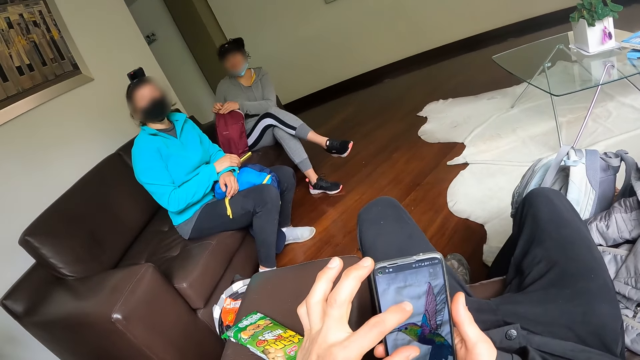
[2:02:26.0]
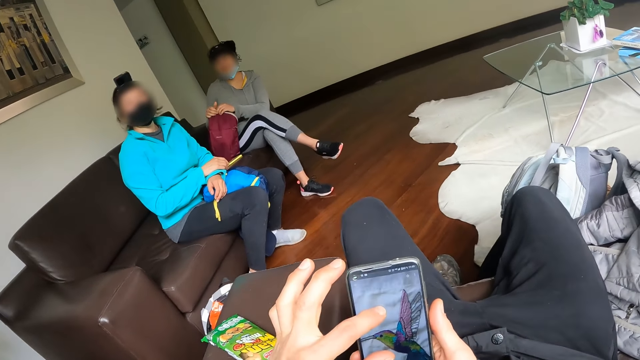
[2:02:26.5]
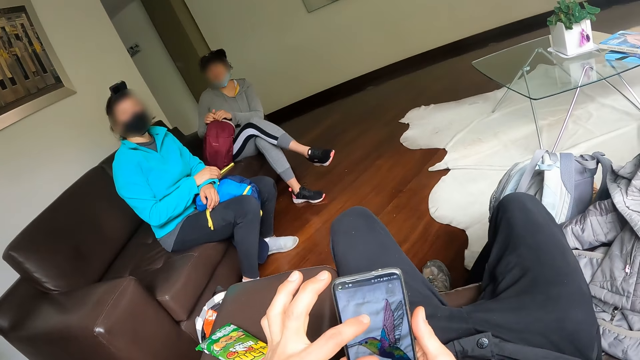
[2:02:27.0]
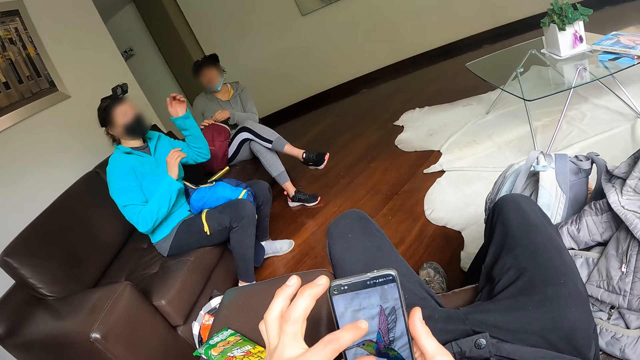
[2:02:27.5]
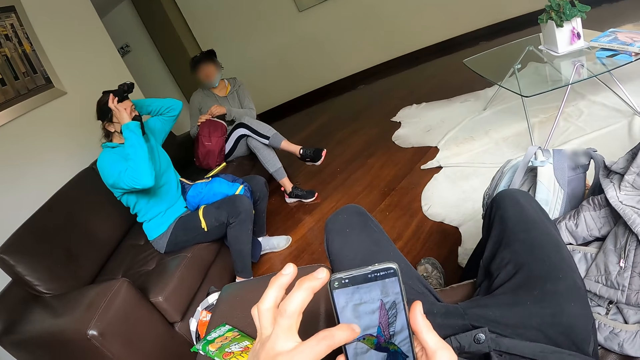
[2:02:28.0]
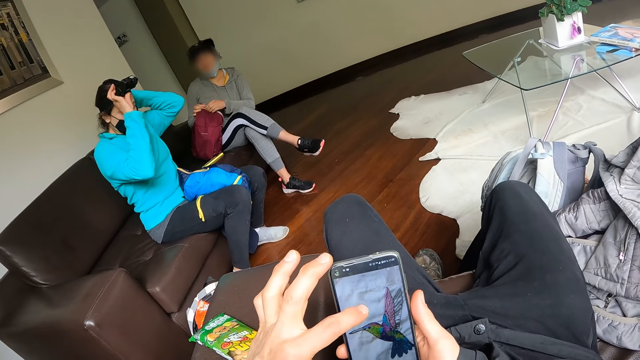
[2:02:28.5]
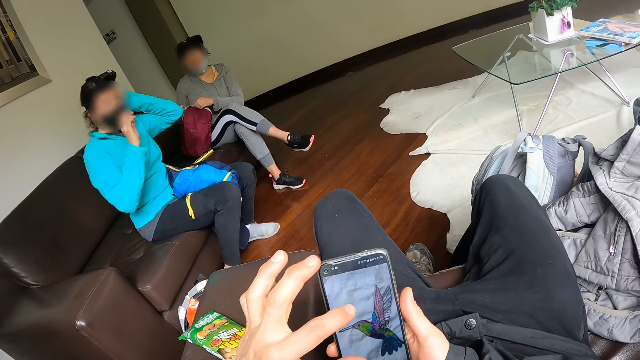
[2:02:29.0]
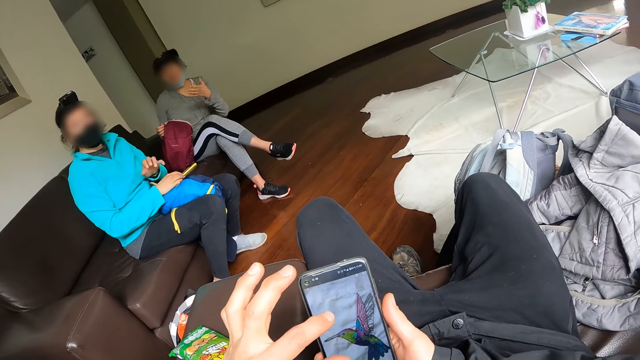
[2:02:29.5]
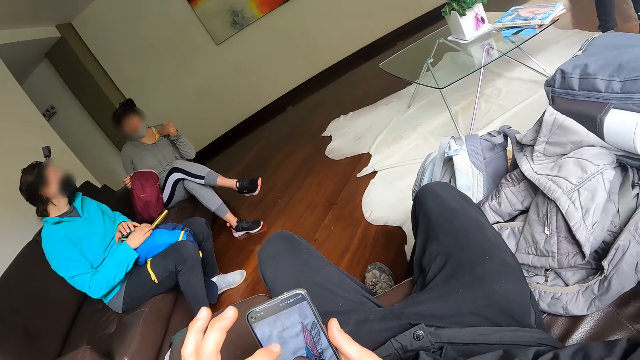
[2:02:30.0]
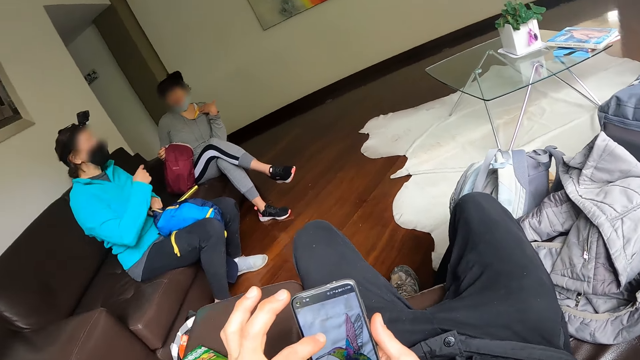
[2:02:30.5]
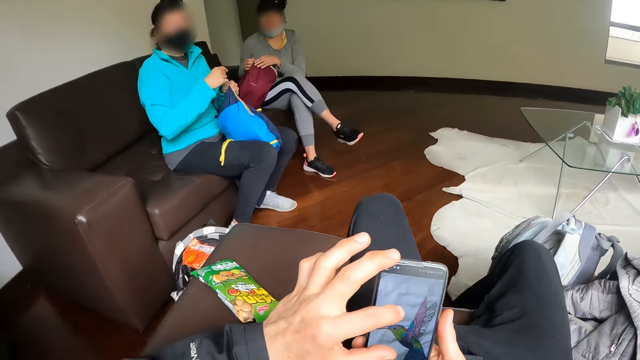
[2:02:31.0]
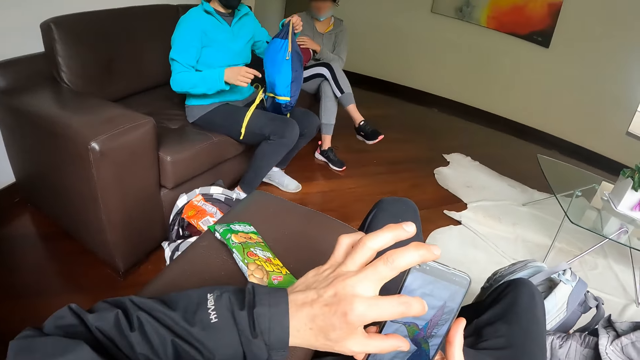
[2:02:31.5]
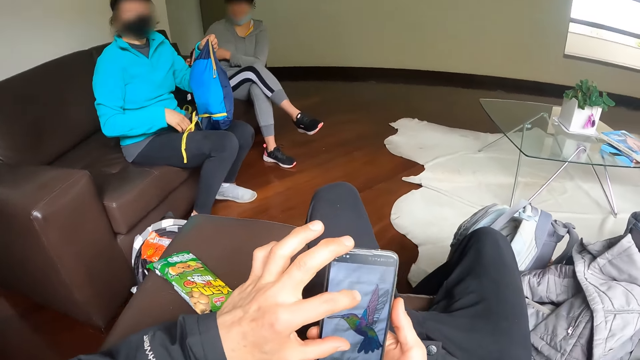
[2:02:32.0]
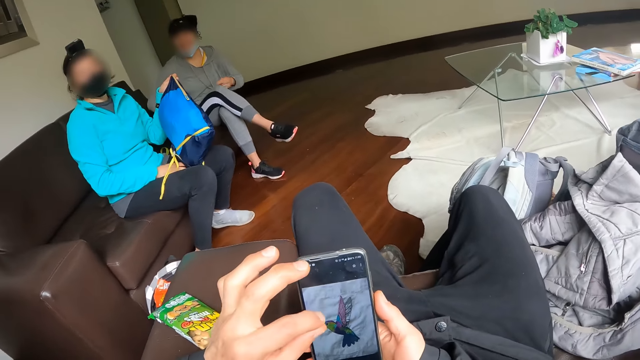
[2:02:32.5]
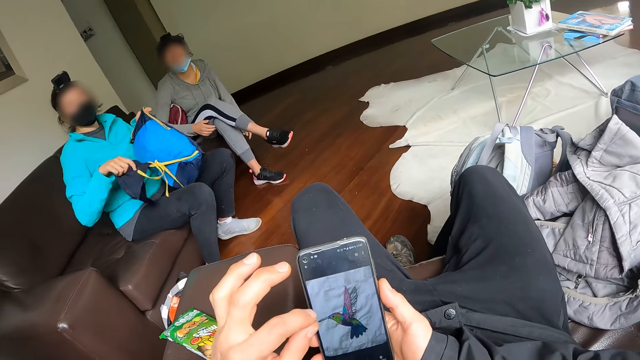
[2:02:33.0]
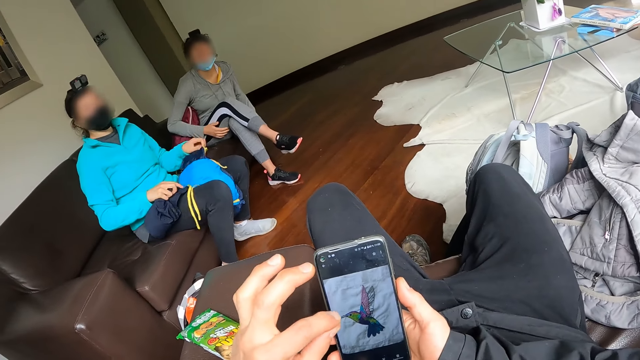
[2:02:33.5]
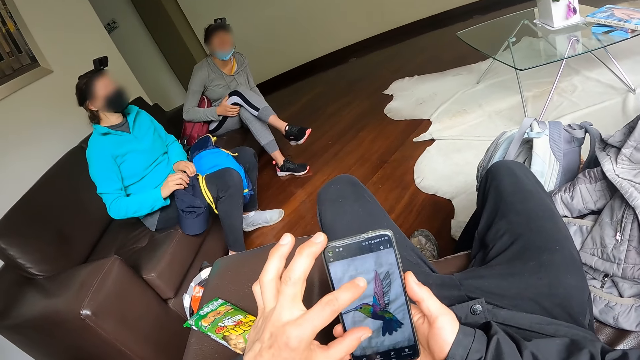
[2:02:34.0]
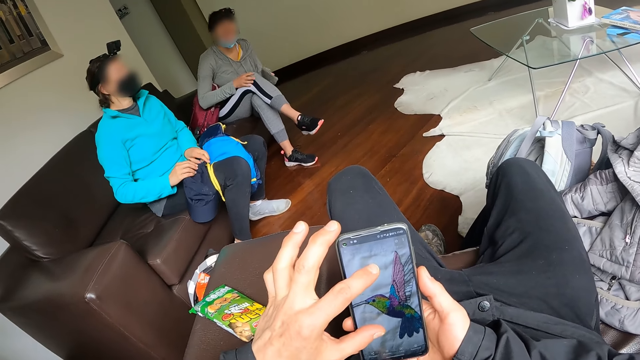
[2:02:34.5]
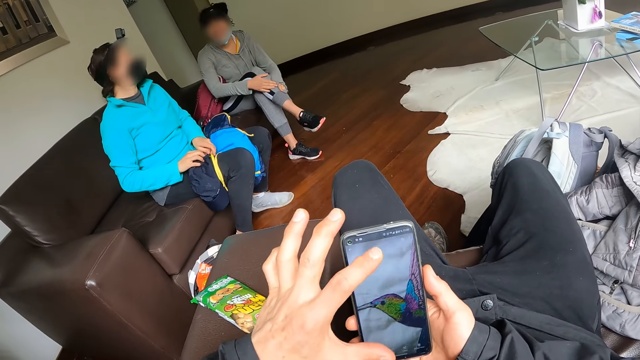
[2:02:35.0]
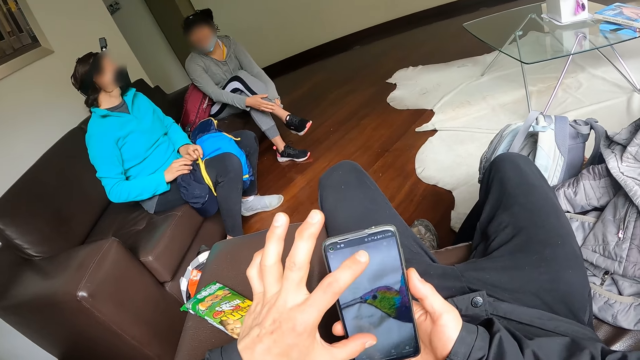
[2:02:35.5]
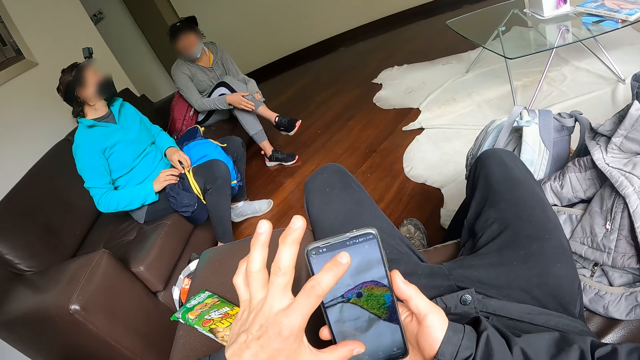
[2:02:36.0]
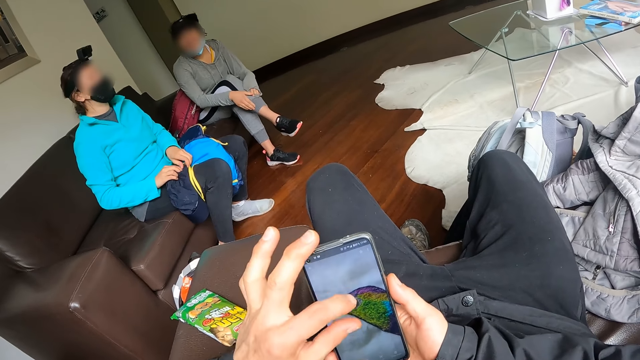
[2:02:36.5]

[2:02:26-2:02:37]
The camera wearer looks sideways. He zooms out the picture. He zooms in the picture.

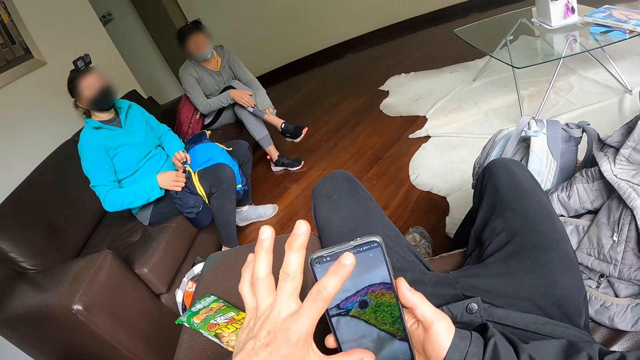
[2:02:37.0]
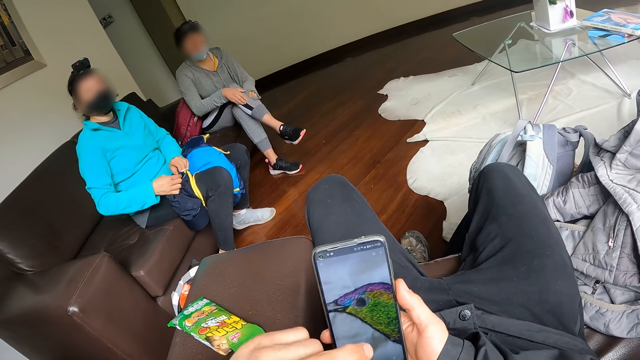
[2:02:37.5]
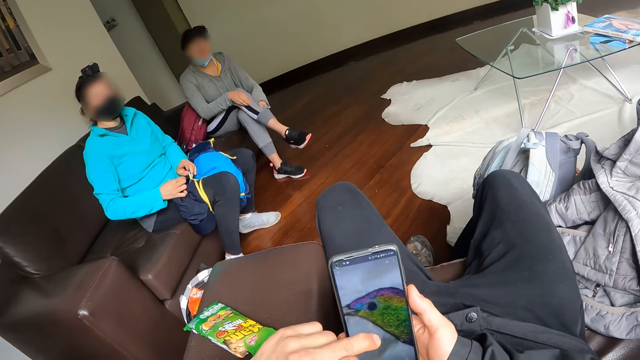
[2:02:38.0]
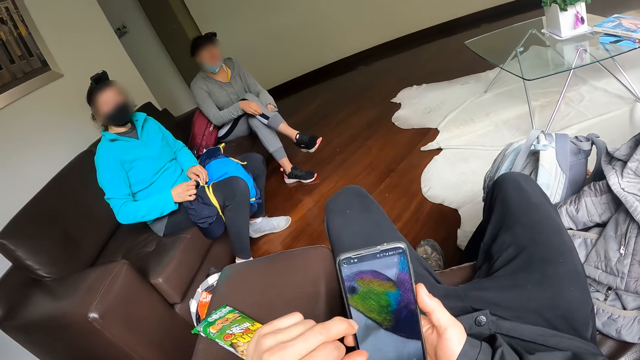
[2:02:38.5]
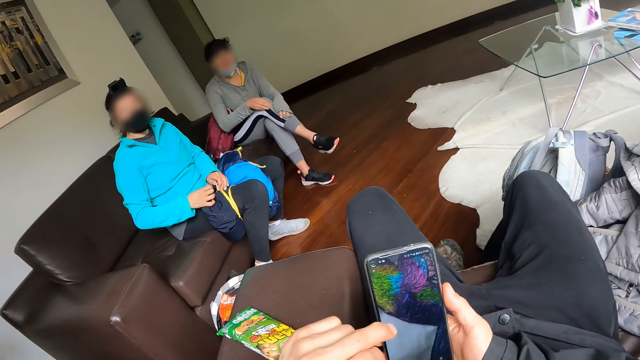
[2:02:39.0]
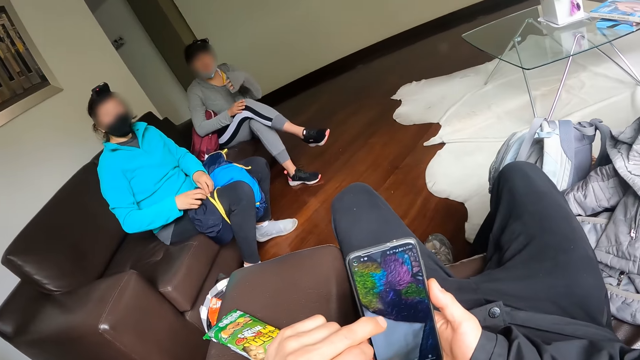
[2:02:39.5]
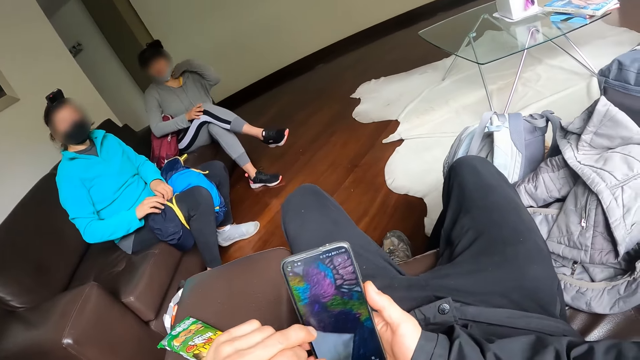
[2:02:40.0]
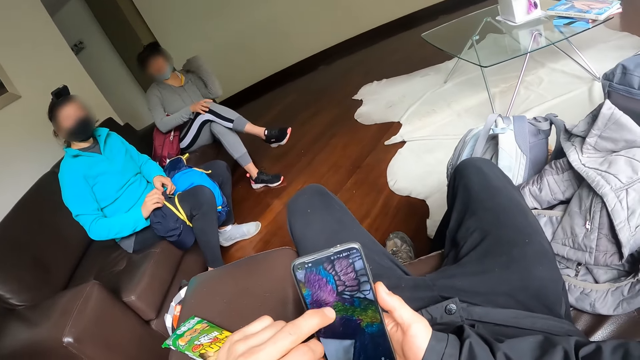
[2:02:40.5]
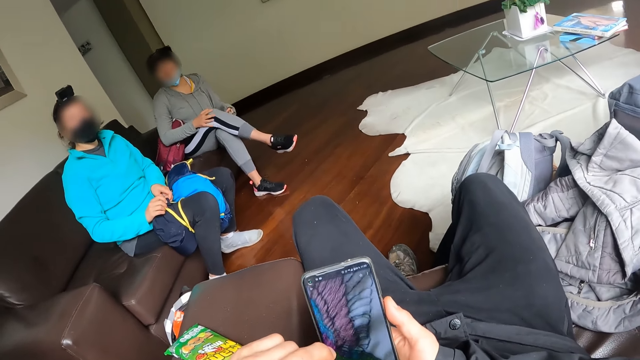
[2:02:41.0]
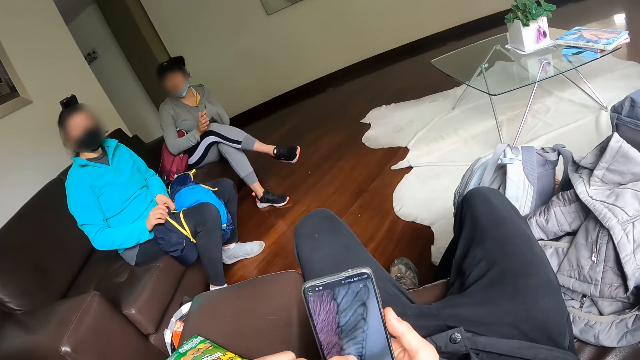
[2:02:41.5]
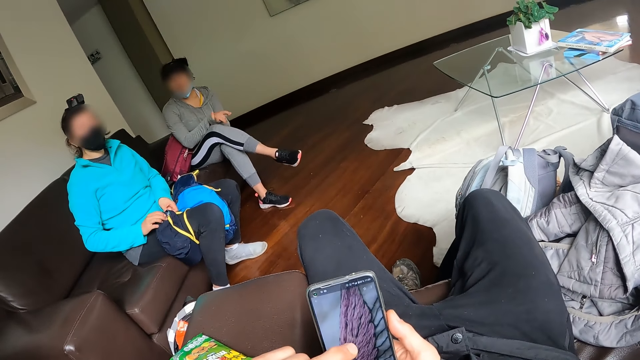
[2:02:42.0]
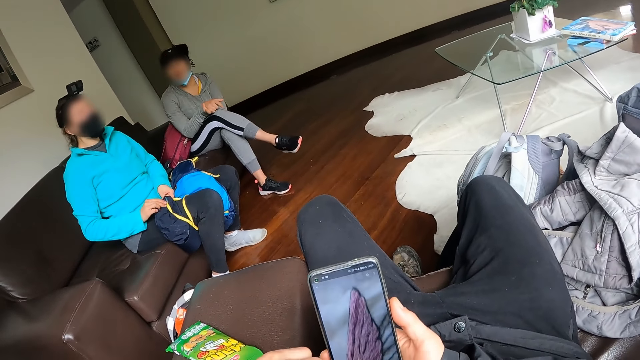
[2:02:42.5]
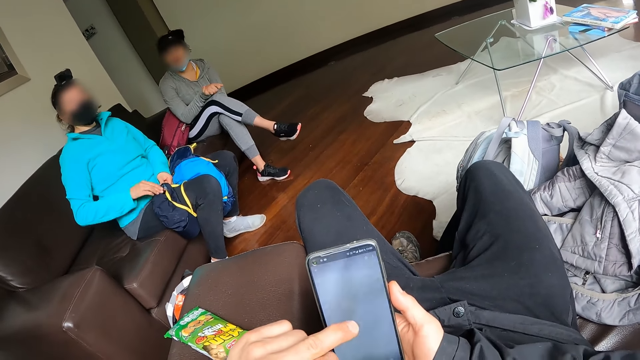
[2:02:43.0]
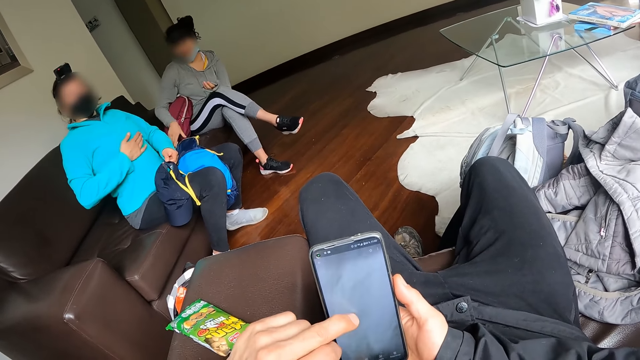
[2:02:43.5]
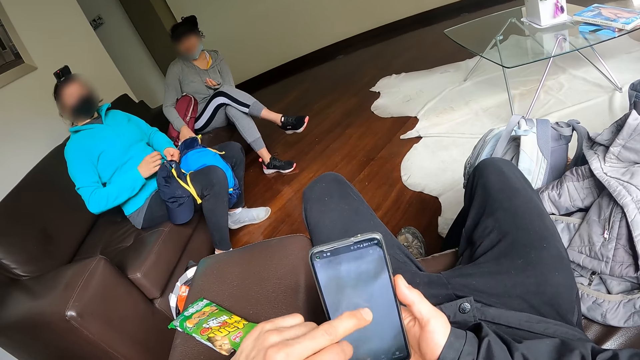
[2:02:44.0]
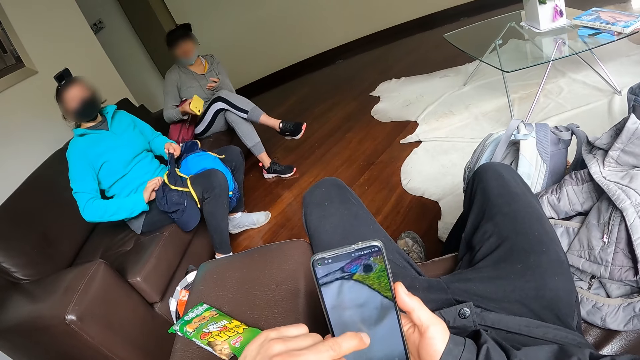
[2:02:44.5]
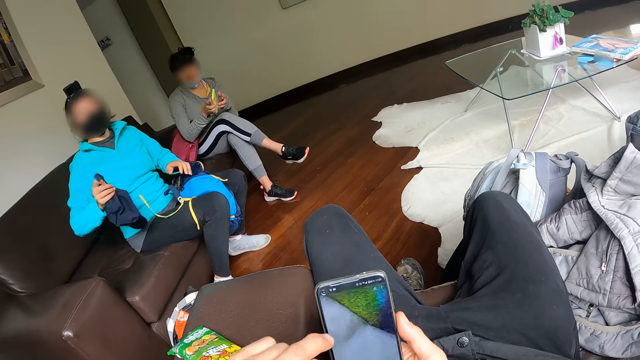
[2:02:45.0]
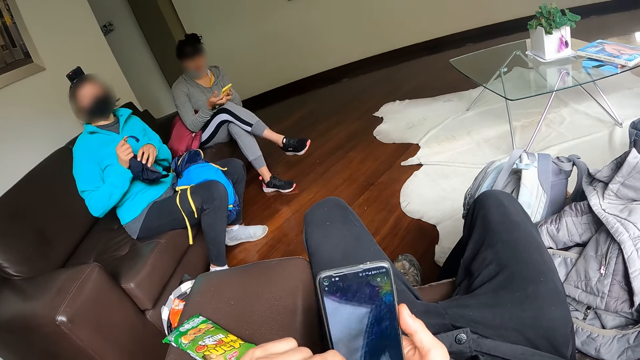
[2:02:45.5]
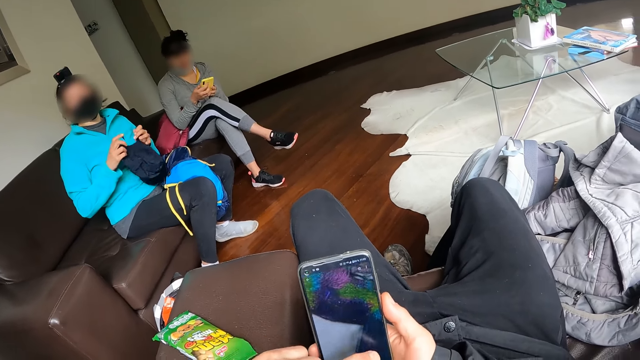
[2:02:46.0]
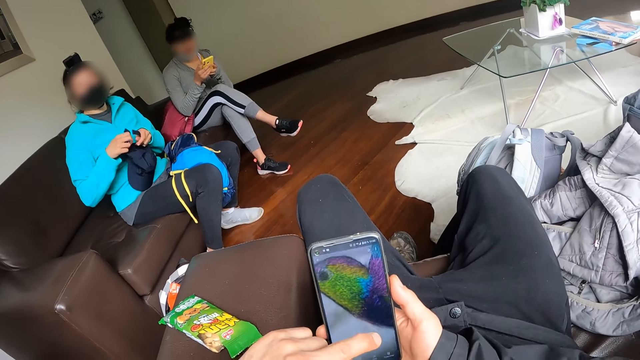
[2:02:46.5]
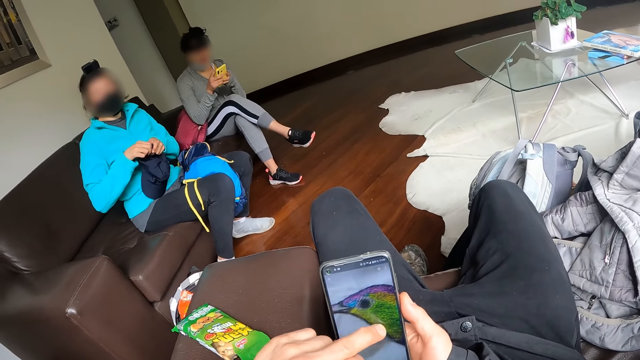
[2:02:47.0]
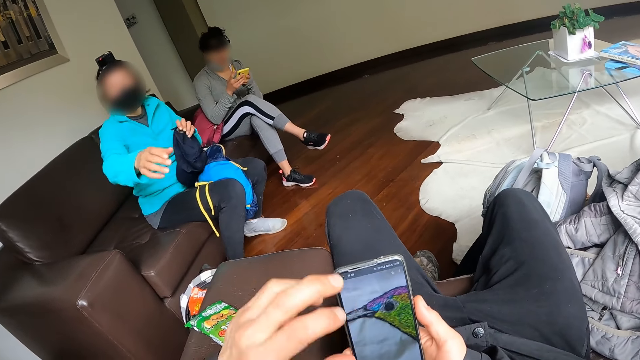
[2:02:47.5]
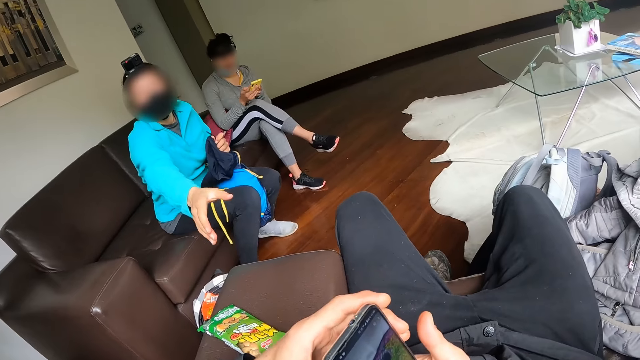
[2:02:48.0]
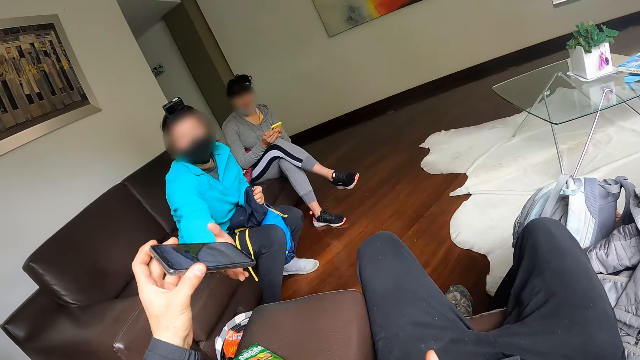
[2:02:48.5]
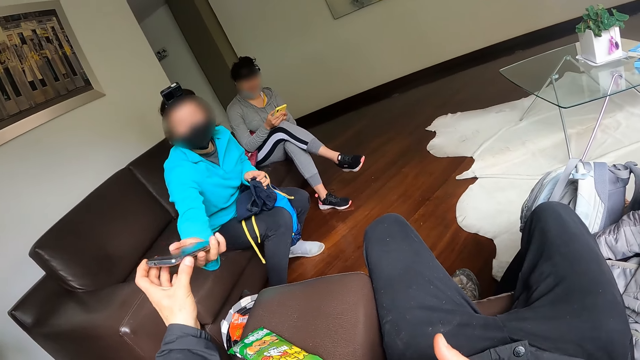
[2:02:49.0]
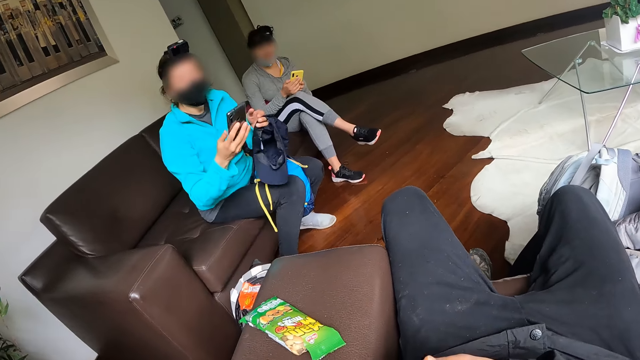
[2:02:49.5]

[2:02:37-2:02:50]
The camera wearer moves the picture. A woman picks up the phone from the sofa with her right hand. Another woman removes a face cap from the bag with her left hand. The first woman operates the phone. The camera wearer holds the phone with the left hand. He gives the phone to the other woman with his left hand.
